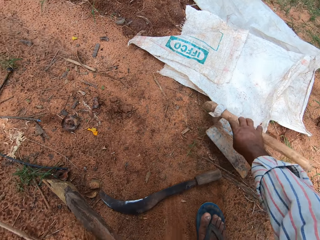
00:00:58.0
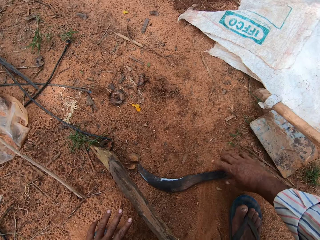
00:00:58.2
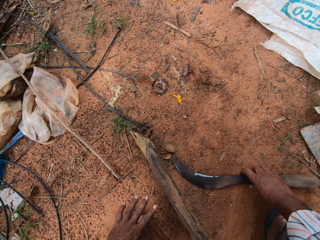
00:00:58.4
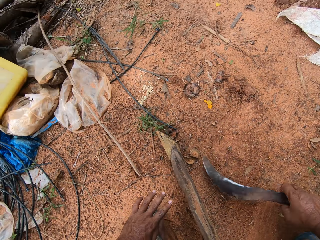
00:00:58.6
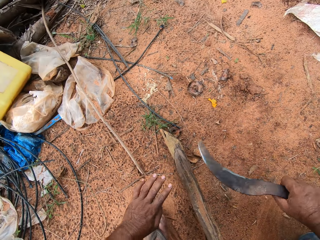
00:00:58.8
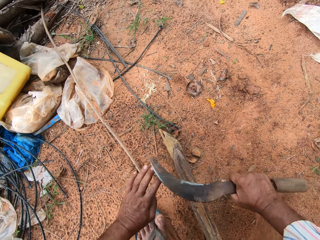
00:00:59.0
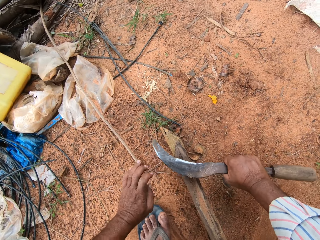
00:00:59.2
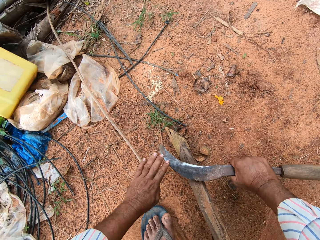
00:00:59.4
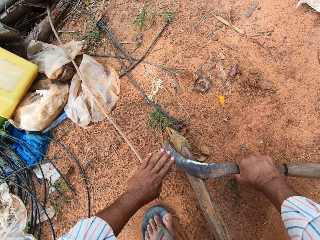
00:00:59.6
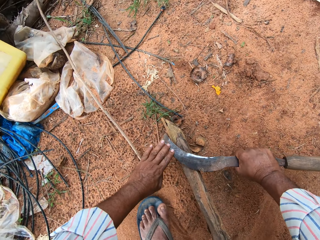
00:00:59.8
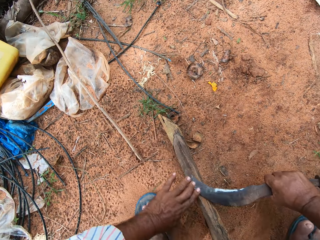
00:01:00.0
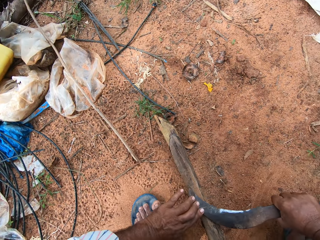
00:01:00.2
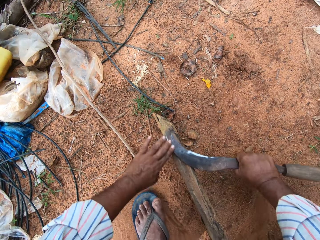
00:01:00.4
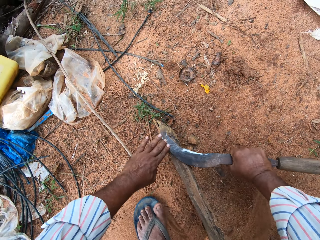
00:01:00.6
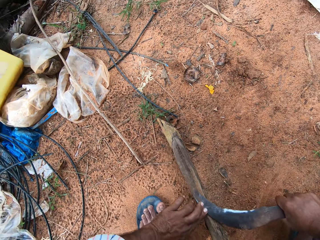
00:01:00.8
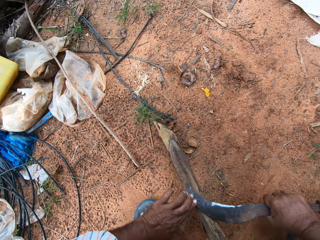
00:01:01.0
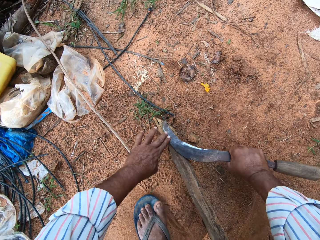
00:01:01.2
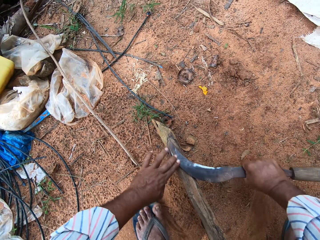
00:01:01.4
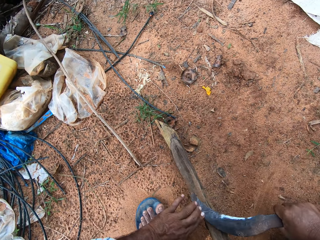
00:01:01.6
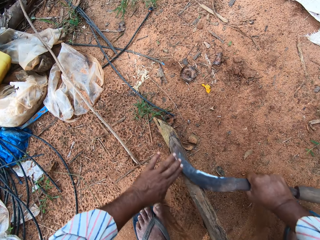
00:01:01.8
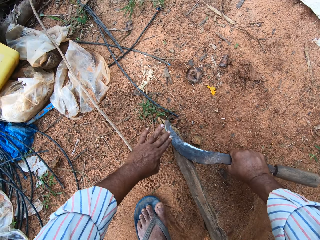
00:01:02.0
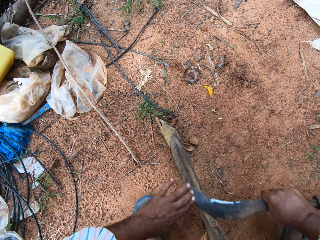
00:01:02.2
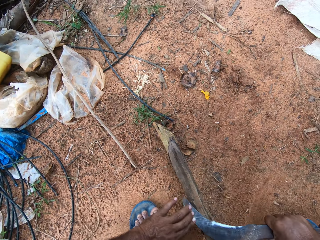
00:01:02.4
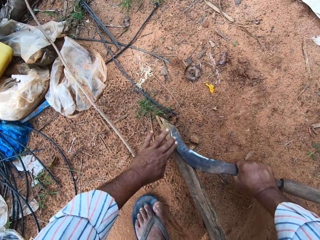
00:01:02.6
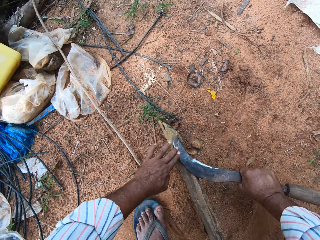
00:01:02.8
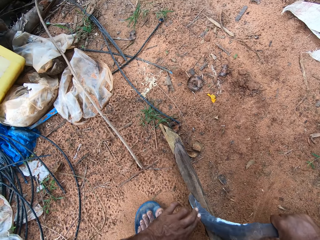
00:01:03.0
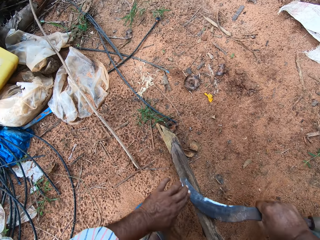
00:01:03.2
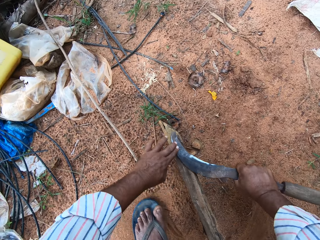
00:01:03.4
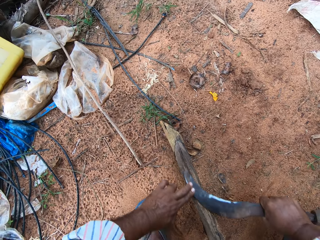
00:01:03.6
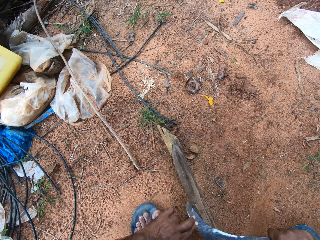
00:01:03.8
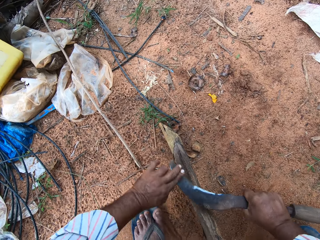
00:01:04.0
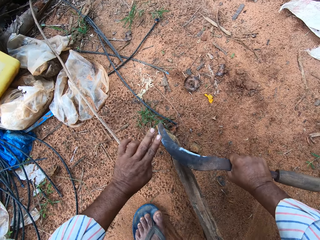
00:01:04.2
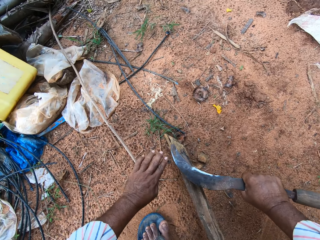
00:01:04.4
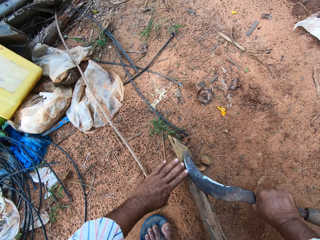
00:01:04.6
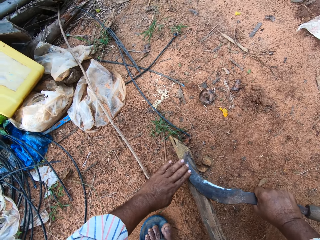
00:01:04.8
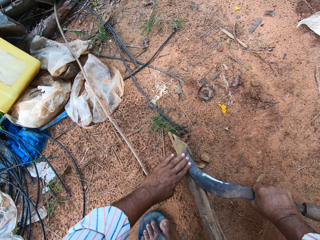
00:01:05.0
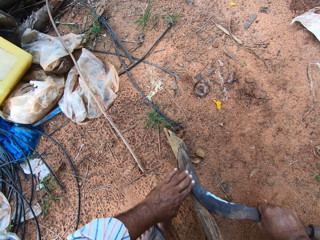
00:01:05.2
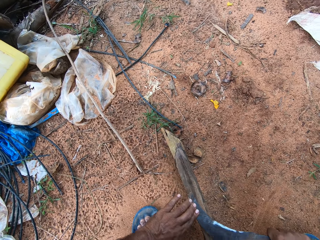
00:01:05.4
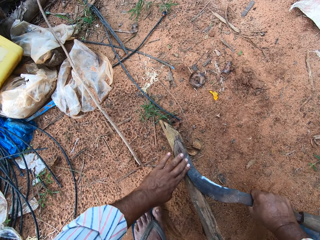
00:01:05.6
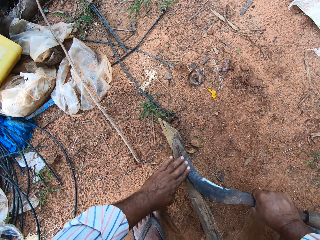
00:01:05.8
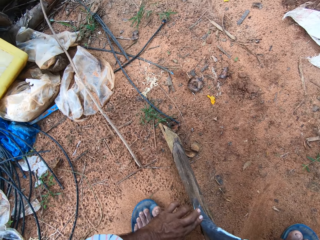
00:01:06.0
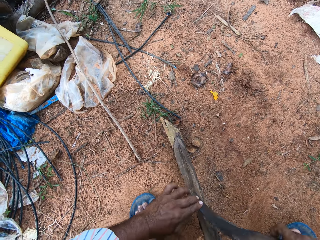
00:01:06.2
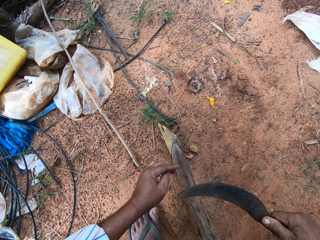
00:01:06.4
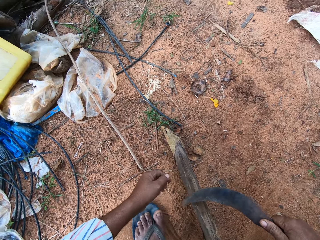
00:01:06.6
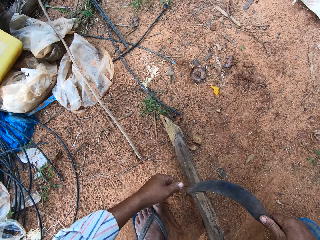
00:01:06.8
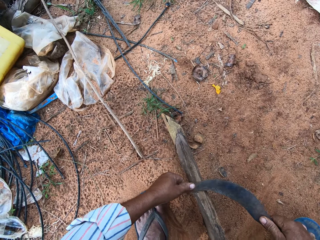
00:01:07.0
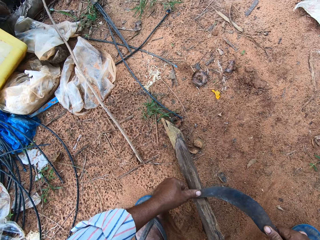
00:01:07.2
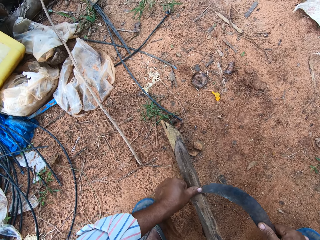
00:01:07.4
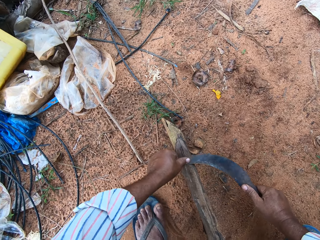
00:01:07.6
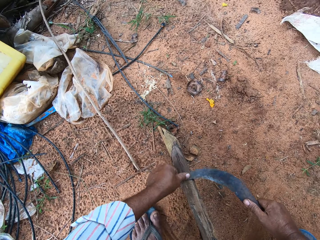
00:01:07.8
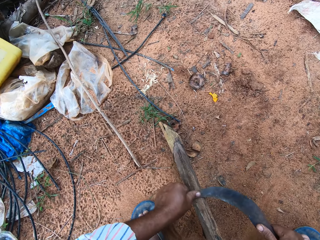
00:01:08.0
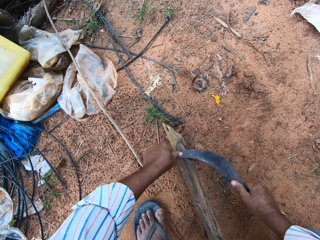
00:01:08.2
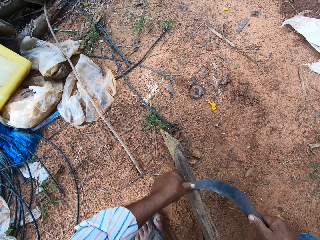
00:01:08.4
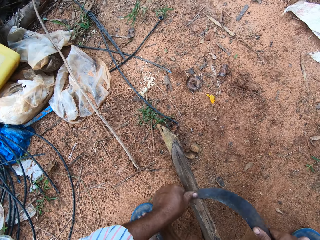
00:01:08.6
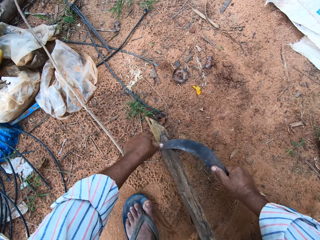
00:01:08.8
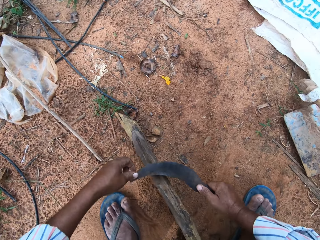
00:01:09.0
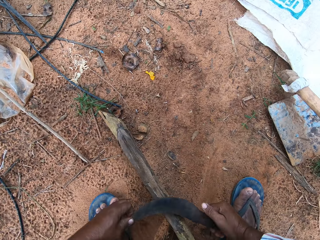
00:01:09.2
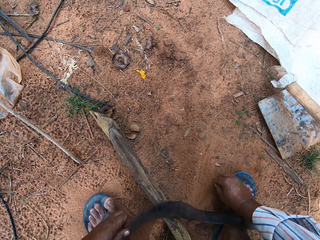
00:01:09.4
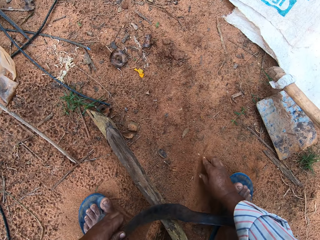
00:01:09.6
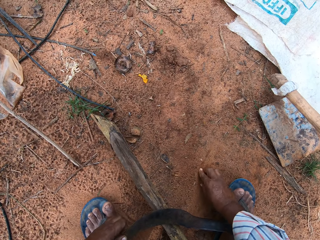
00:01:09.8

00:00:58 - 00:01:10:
The camera wearer moves the garden hoe. They pick up the sickle and sharpen the sickle with the tool grinder. They turn the sickle and sharpen the sickle with the tool grinder.

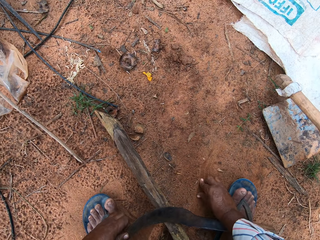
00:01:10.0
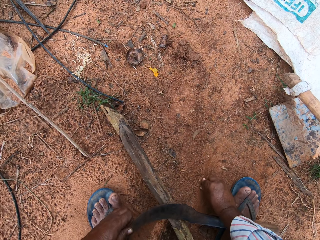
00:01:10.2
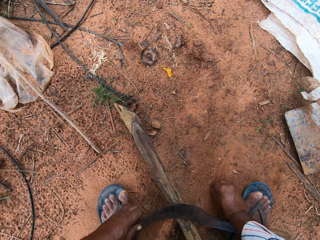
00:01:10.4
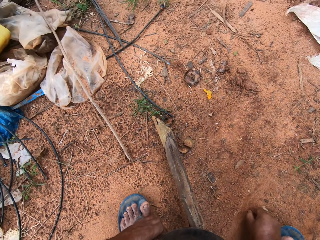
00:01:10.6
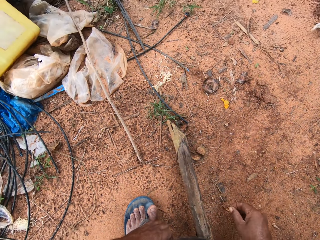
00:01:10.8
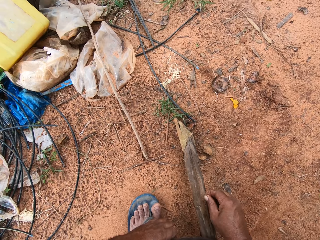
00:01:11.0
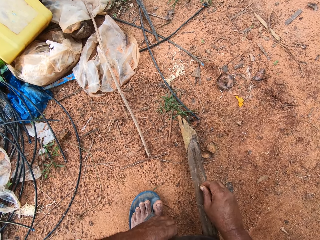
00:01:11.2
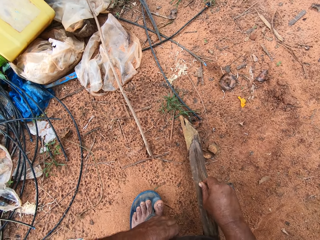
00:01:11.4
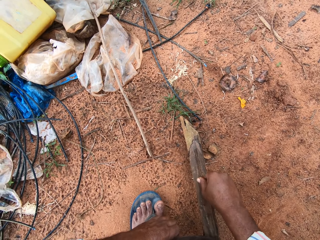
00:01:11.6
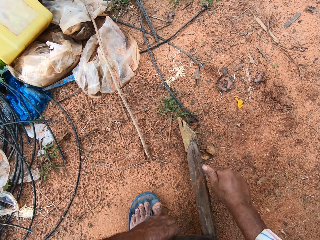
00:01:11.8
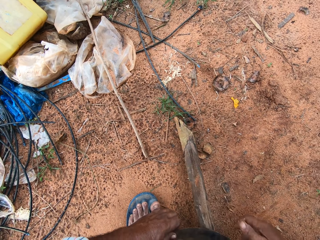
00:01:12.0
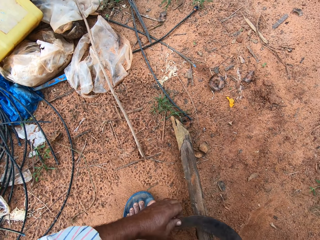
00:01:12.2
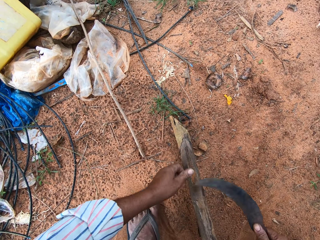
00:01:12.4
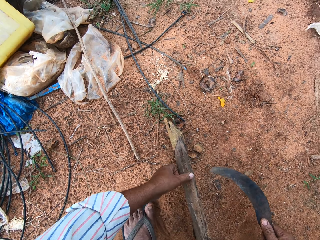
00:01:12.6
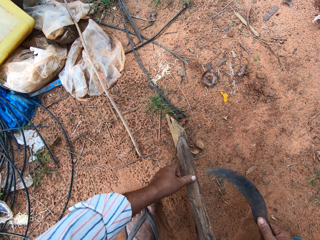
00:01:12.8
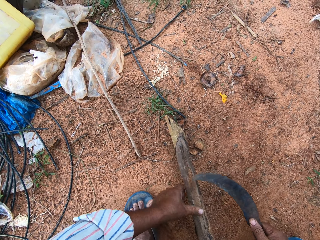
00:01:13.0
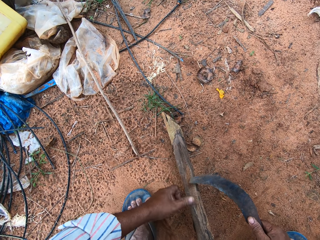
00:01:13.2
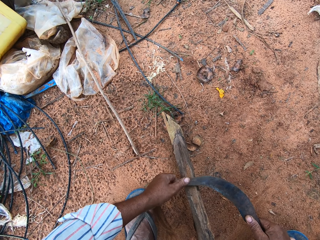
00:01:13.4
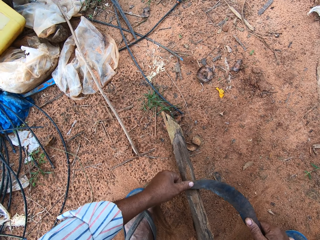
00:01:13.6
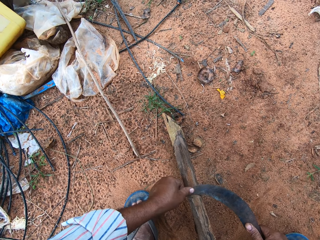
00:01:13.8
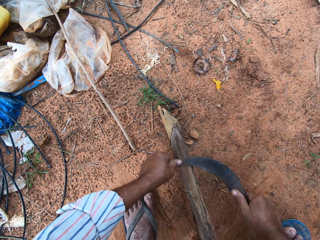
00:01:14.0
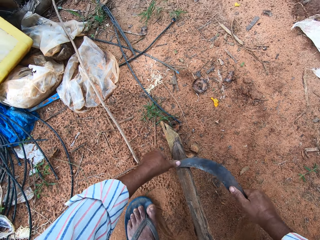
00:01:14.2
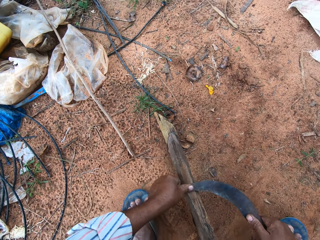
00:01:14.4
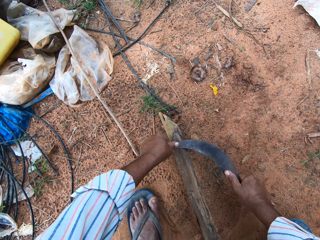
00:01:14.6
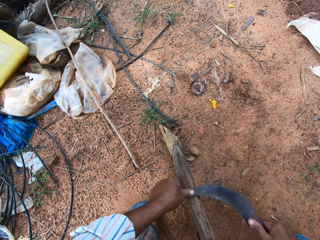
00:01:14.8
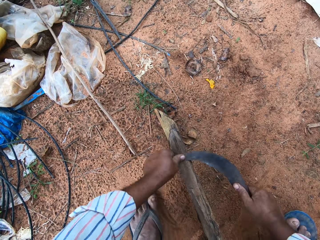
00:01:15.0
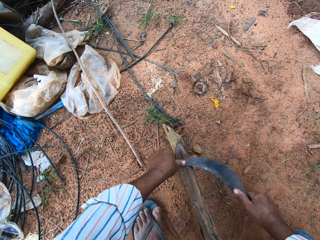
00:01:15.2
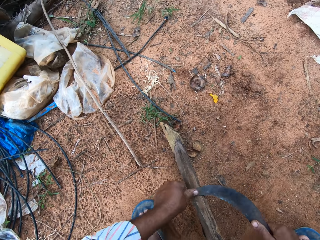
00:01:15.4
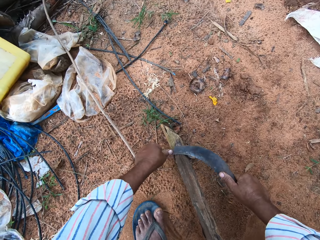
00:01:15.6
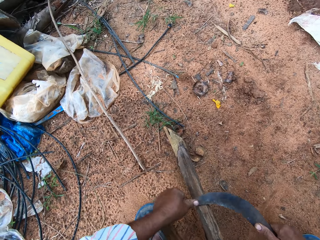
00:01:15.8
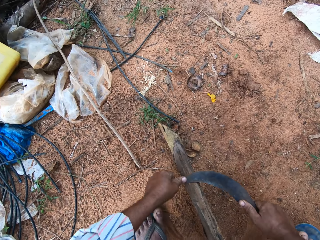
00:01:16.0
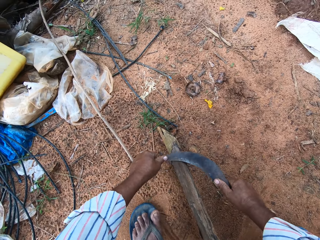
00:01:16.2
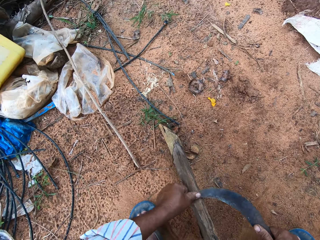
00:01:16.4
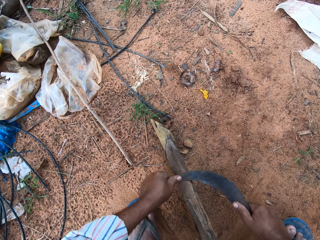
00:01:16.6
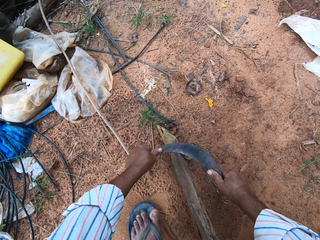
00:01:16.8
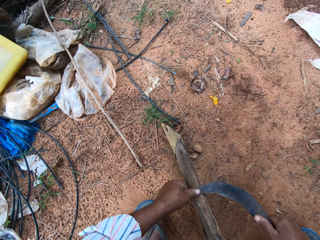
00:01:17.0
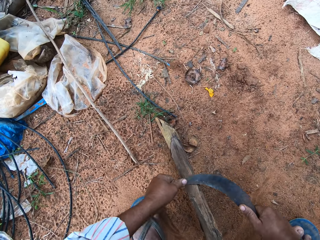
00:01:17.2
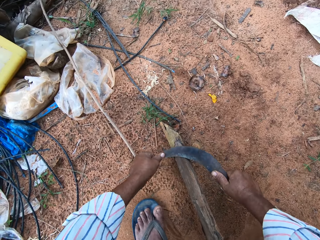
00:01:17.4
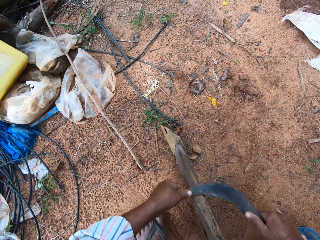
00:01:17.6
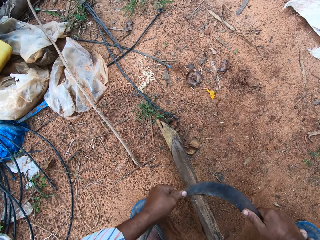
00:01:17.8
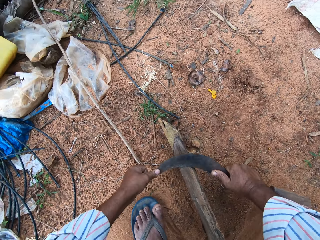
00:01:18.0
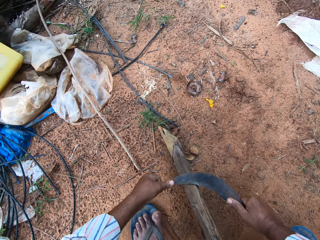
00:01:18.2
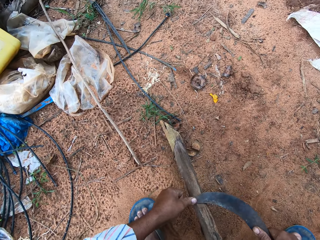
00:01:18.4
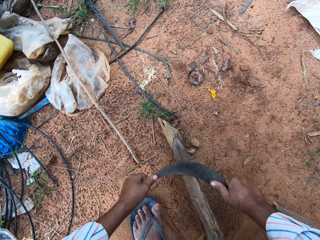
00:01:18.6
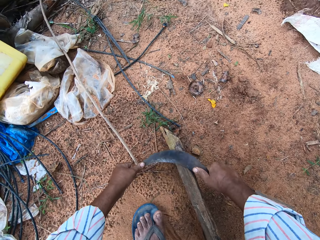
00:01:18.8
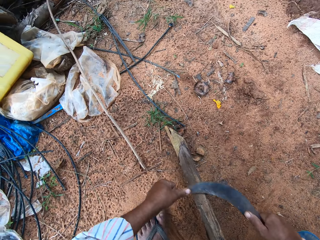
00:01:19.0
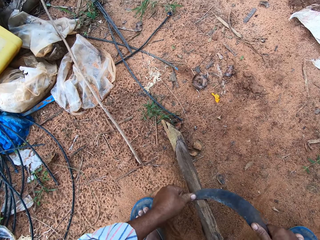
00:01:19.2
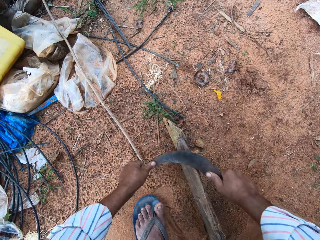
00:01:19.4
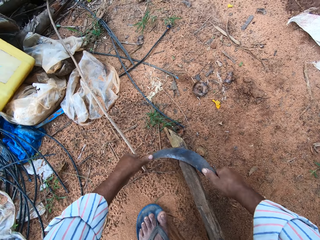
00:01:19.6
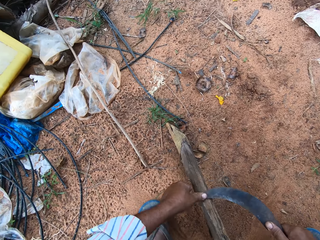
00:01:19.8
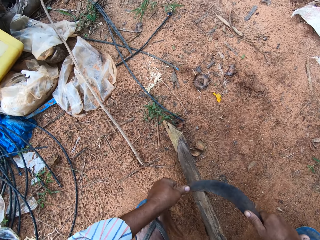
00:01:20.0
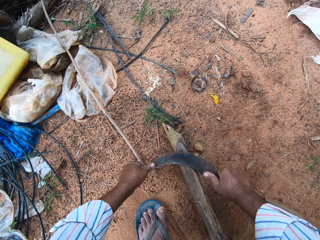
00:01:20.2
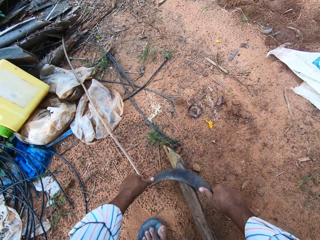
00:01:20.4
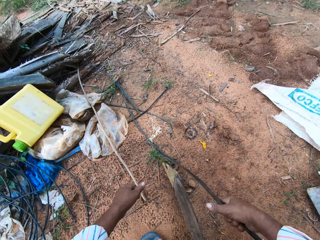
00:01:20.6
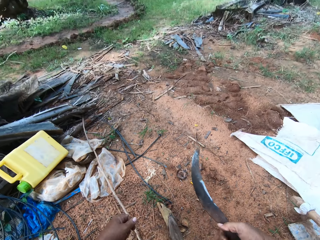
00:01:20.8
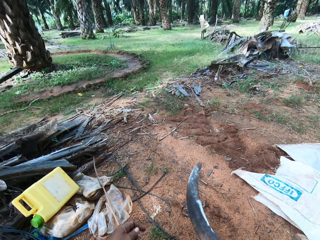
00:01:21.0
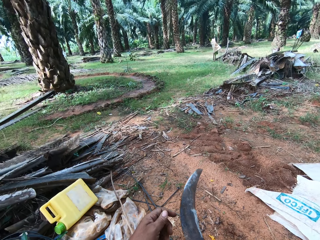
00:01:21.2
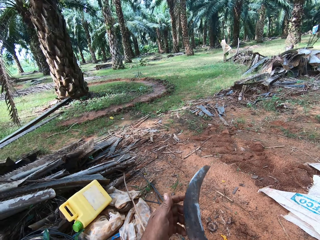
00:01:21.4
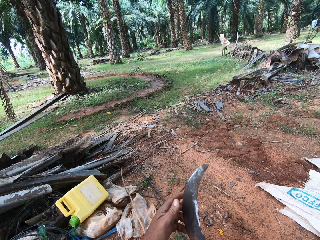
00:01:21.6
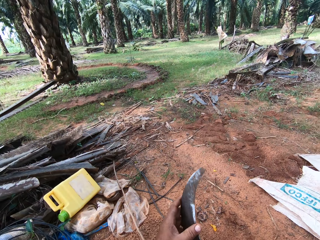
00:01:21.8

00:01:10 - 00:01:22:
The camera wearer collects soil from the ground and puts the soil on the tool grinder. They sharpen the sickle with the tool grinder.
